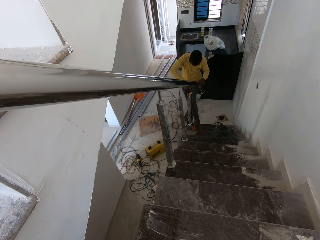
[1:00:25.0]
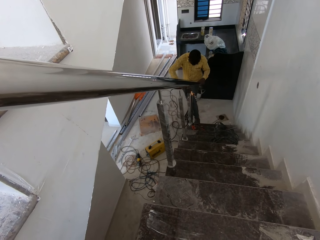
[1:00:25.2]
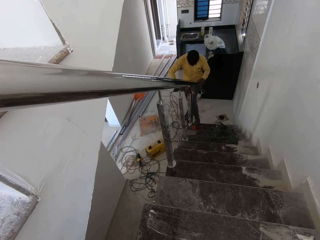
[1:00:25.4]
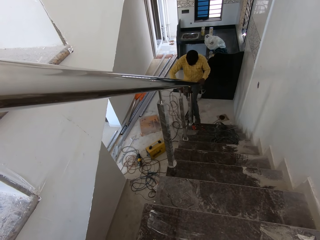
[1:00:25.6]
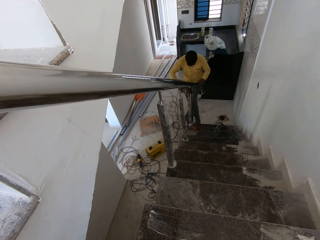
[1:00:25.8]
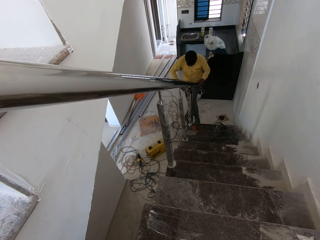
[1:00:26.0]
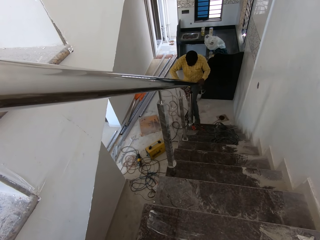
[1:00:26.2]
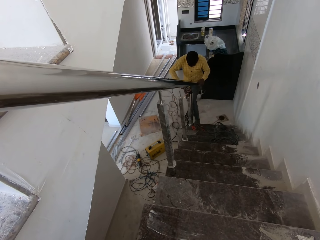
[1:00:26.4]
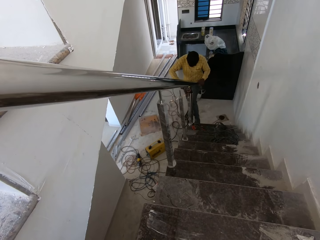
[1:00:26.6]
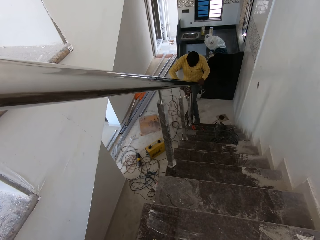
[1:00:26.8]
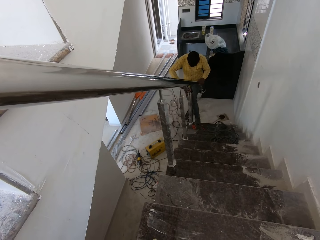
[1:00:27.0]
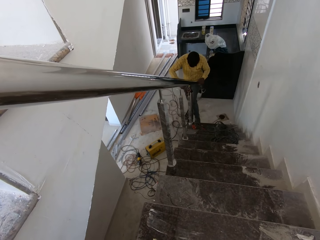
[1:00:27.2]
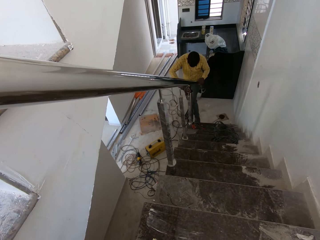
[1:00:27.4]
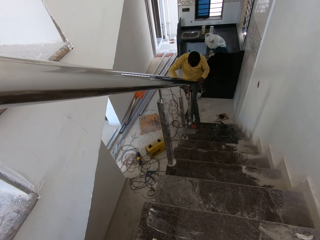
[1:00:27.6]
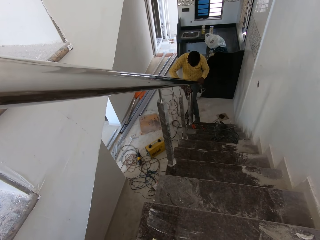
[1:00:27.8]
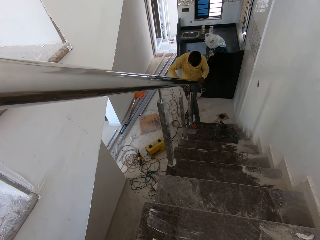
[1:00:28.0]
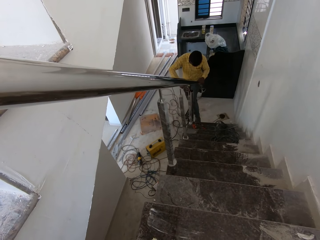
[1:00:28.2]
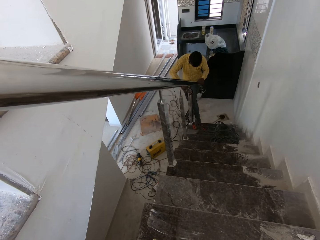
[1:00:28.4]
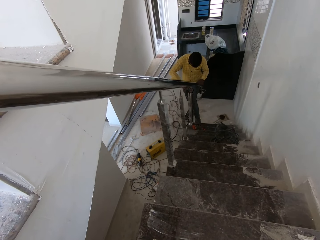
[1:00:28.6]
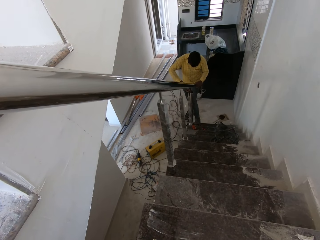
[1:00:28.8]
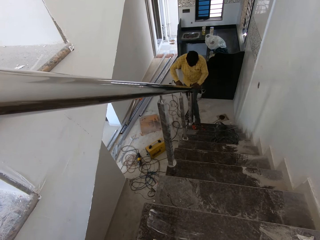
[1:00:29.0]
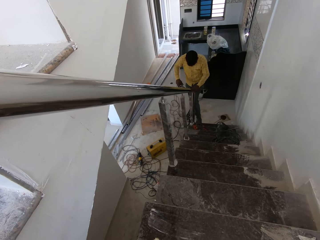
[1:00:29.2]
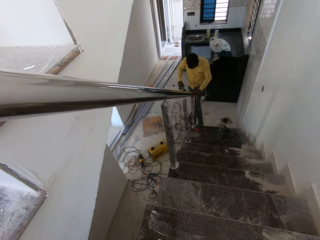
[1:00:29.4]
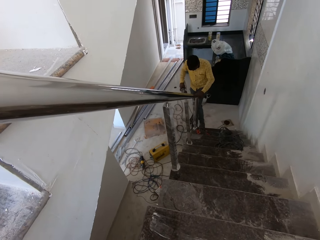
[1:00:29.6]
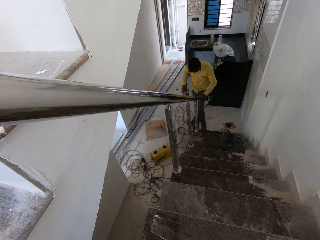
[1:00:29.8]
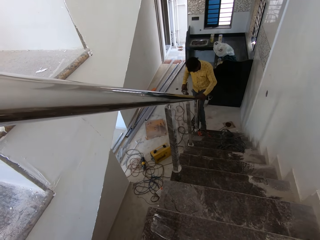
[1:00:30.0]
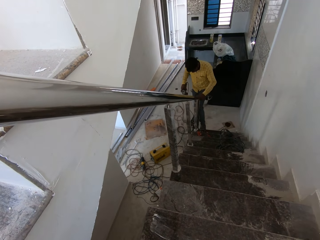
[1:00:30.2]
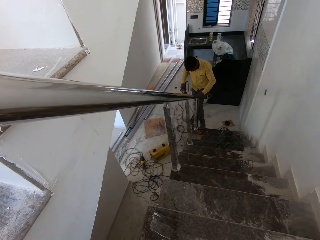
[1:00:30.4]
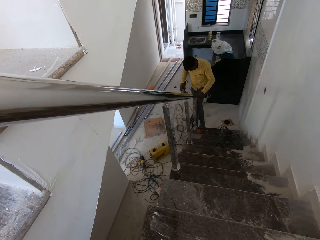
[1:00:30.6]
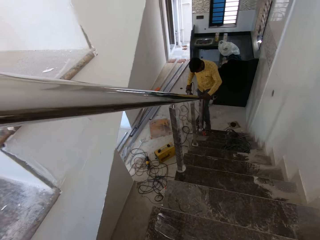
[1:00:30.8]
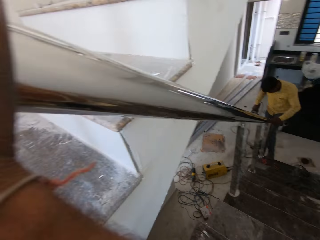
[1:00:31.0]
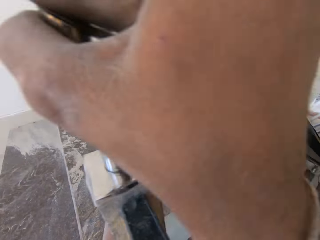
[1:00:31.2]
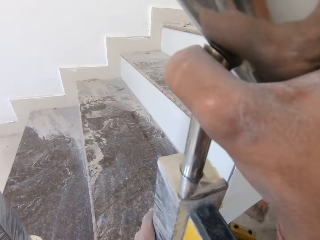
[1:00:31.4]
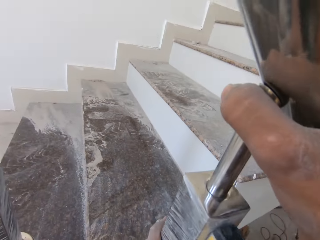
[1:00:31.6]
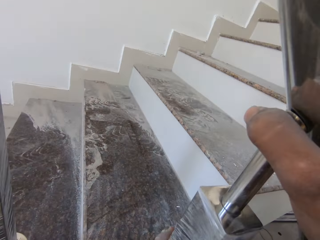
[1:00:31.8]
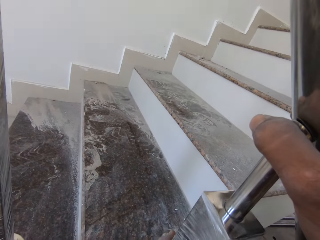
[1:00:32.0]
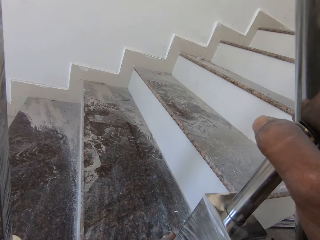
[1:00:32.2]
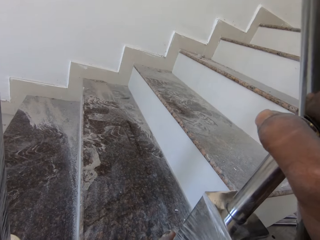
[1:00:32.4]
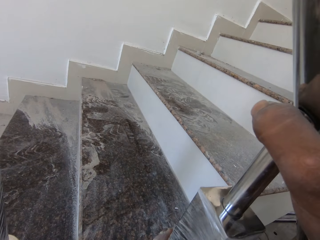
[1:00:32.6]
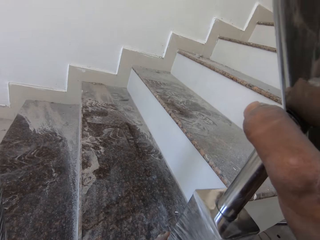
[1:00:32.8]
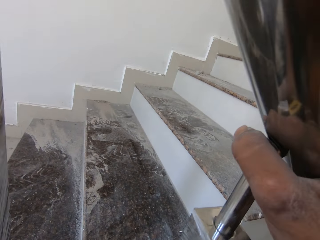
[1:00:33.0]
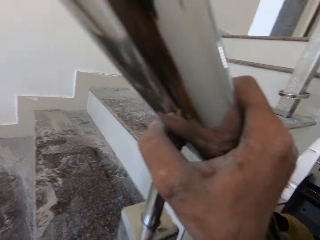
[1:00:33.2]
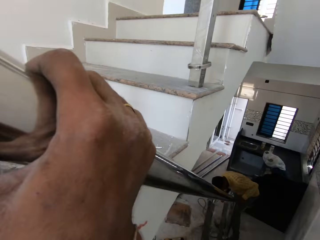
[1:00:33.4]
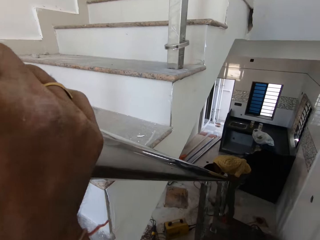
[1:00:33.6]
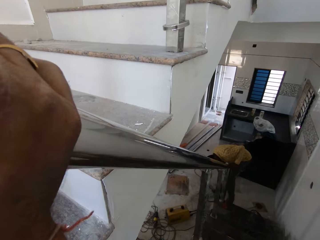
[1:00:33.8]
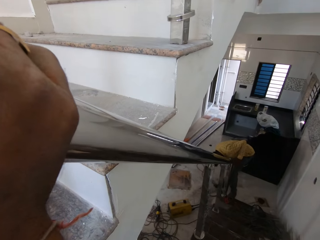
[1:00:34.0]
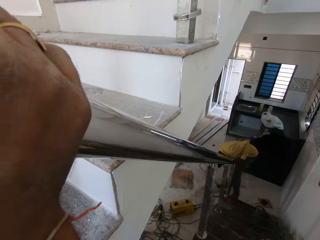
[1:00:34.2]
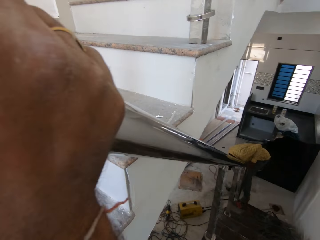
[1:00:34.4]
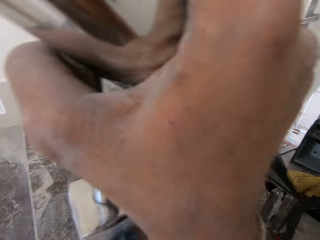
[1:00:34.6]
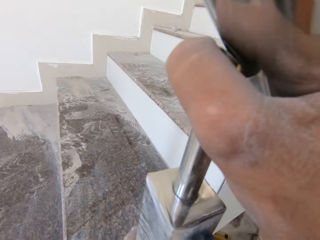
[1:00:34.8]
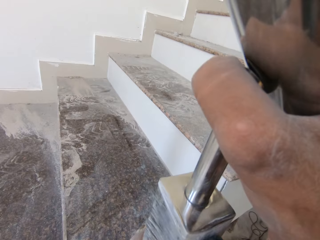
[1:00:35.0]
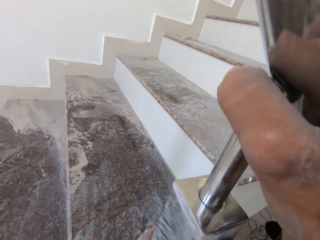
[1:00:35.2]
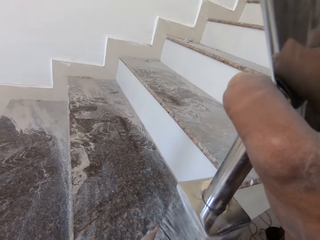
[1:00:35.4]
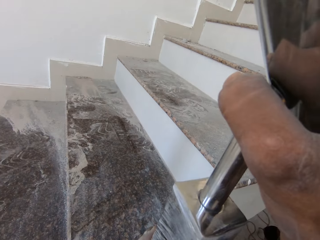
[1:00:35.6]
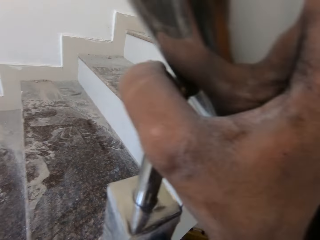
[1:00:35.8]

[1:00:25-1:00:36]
The man puts the stairs rail on the steel spindle with his left hand. The camera wearer looks around. They hold the stairs rail. They look around.

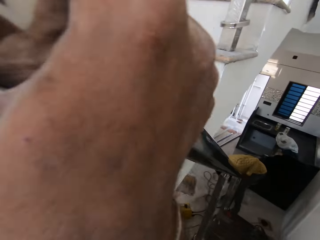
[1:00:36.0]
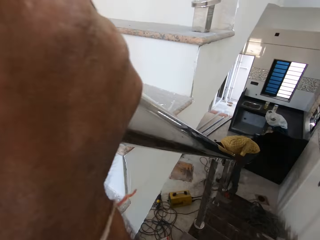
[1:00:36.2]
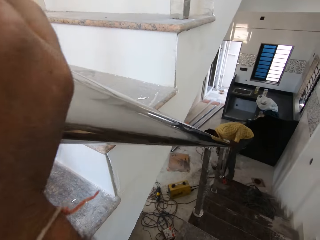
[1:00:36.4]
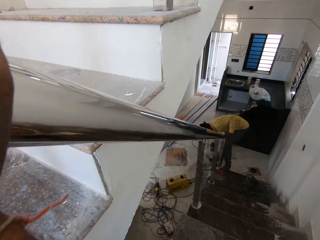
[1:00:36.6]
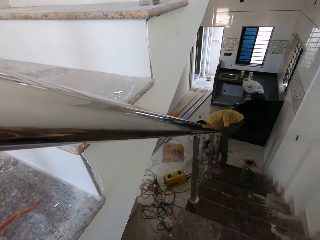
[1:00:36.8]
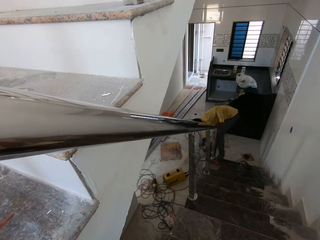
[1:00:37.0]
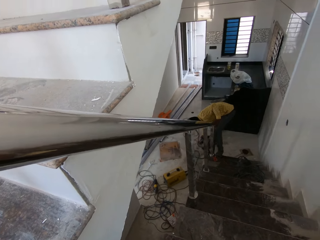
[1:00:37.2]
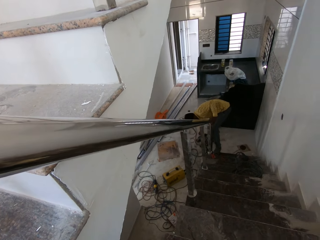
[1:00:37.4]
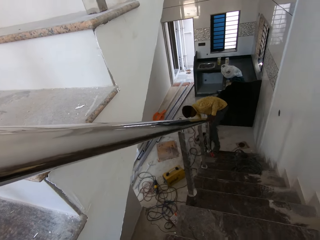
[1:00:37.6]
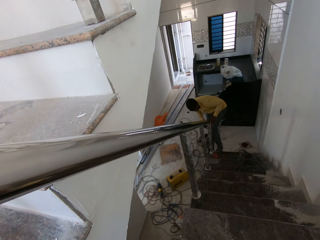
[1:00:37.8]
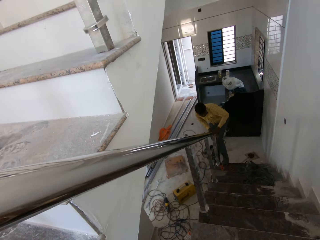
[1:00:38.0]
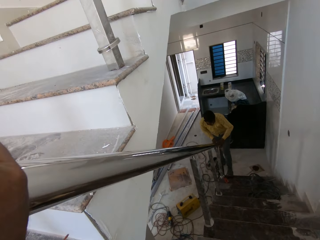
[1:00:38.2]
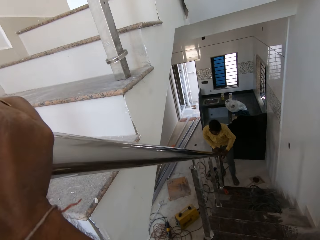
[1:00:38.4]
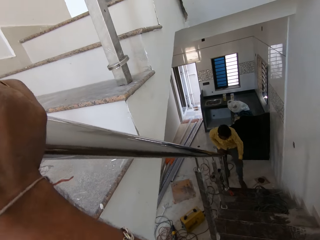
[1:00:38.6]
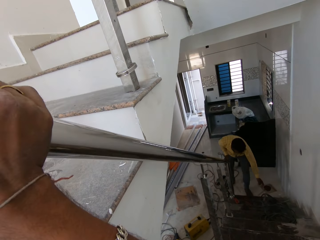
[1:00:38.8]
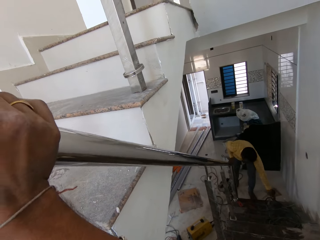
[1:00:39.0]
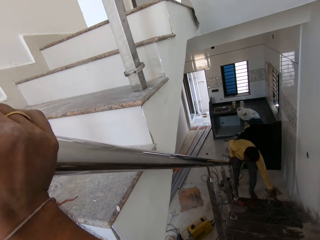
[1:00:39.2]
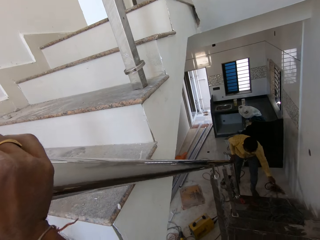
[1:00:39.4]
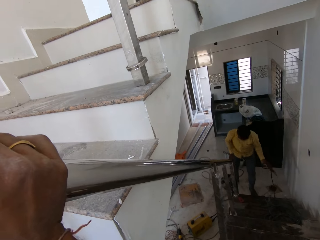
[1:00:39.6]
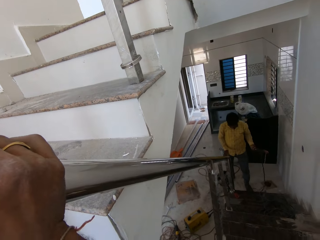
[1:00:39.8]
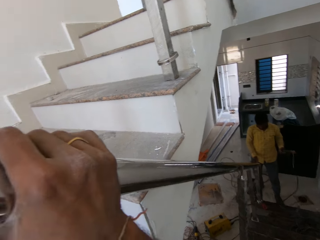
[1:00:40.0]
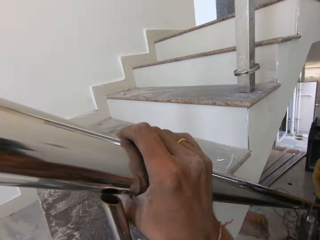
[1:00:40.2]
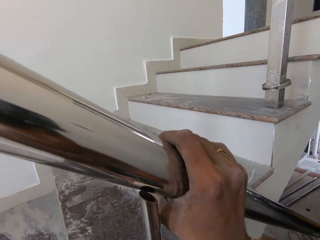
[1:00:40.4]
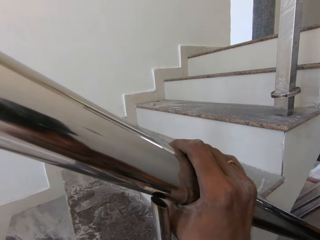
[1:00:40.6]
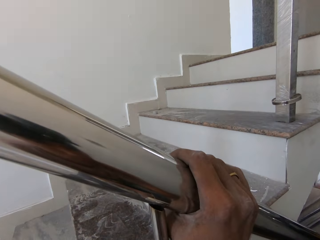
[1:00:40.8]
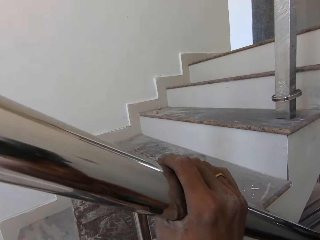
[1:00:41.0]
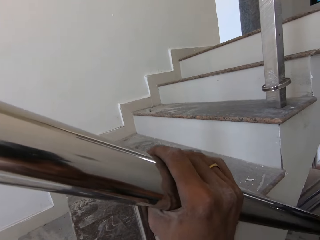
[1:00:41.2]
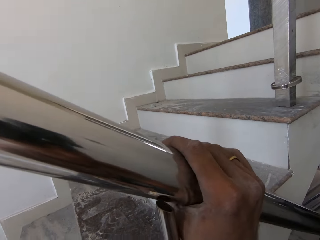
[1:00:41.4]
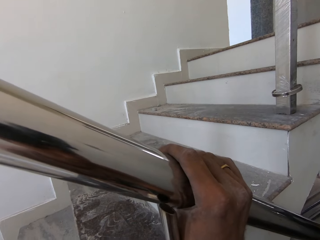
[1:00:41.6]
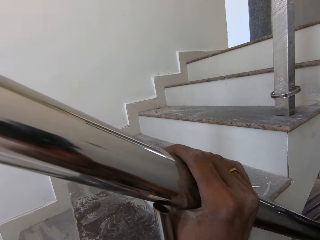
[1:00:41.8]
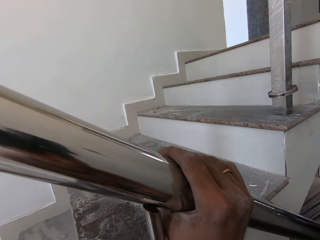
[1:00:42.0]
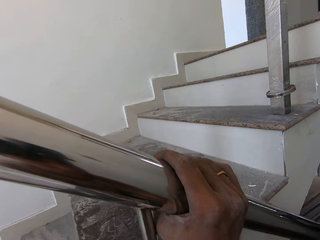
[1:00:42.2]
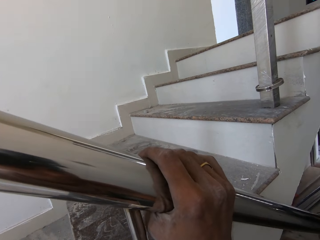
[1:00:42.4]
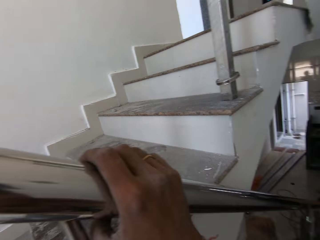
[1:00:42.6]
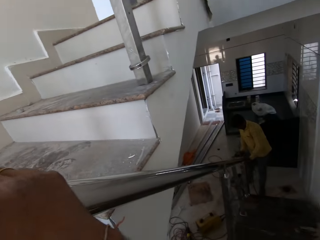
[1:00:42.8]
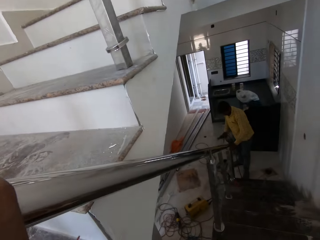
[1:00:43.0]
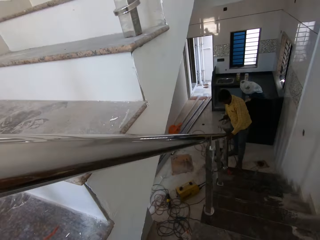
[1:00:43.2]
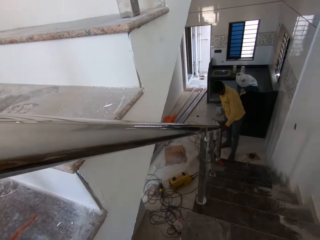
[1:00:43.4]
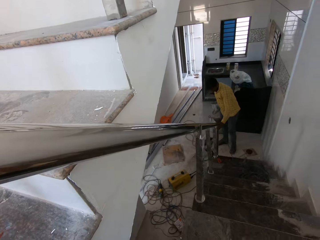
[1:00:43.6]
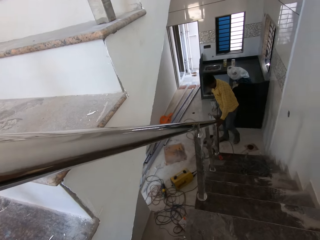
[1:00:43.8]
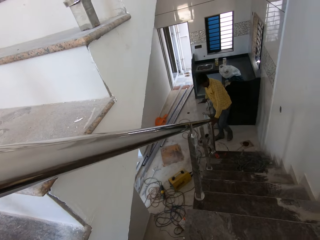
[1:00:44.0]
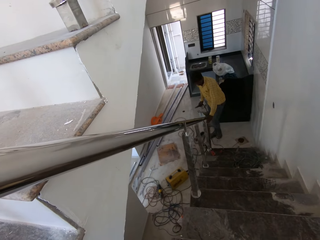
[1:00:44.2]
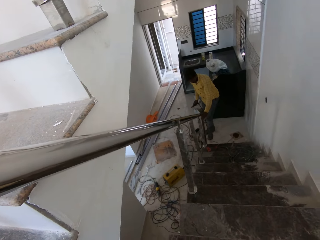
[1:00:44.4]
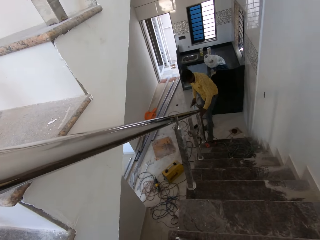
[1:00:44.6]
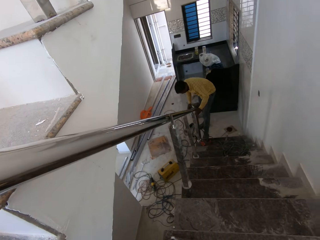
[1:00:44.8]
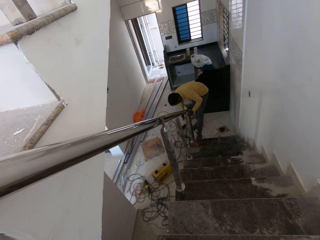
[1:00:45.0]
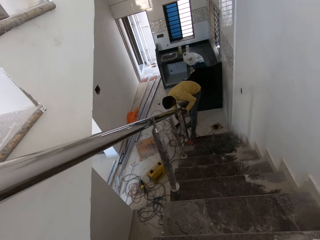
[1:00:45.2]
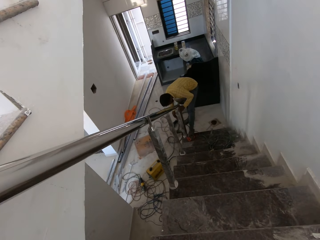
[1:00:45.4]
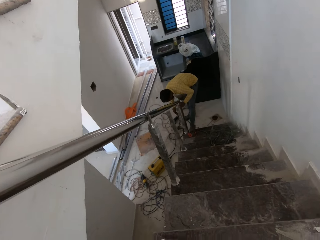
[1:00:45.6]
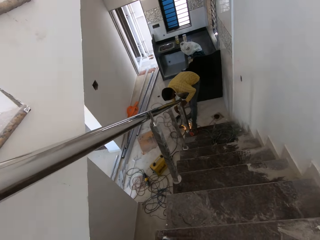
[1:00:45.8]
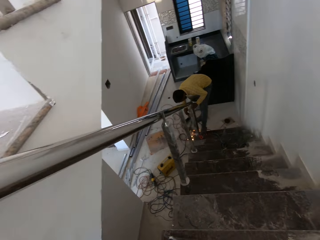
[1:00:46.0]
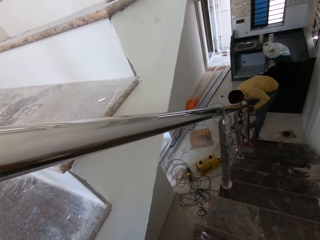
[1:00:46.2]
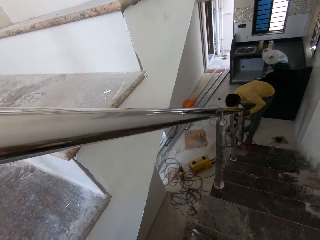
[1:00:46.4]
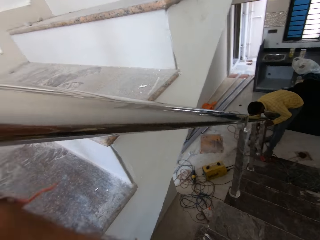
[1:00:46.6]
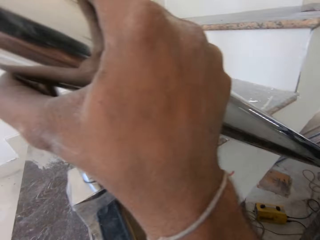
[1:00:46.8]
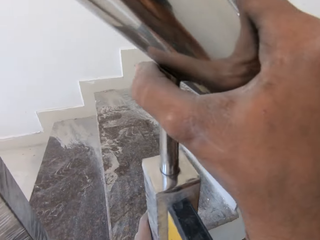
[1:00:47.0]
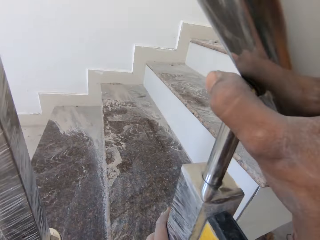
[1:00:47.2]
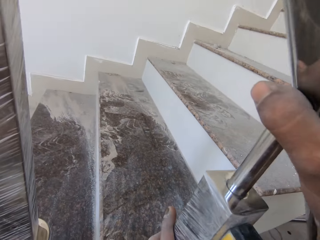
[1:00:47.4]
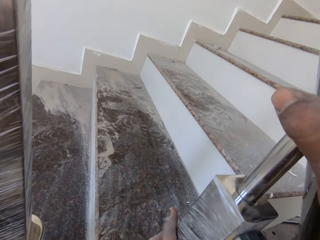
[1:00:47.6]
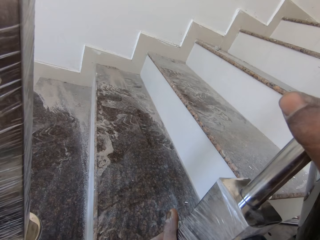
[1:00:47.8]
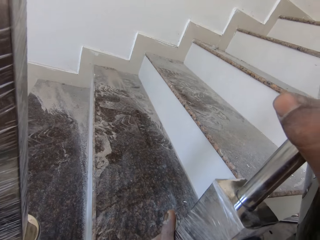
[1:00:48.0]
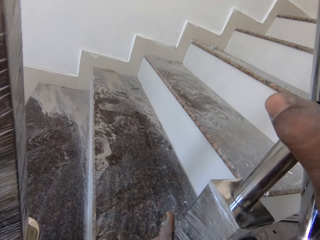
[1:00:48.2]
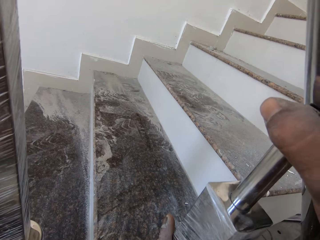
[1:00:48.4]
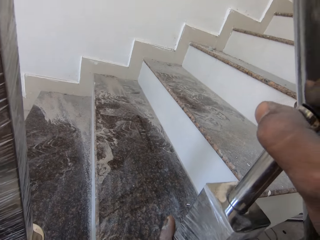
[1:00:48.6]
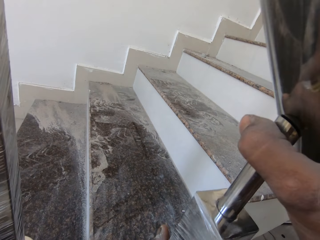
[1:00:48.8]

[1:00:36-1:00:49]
The man drops the angle grinder on the floor with his right hand. He picks up the welding torch from the stairs with his left hand. The camera wearer adjusts the stairs rail on the steel spindle with both hands. They hold the stairs rail. They look around. The man holds the welding torch in his right hand. He welds the steel spindle with the welding torch in his right hand.
